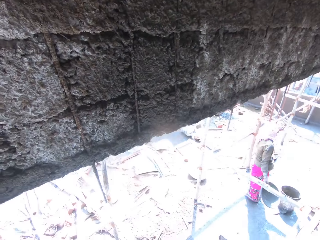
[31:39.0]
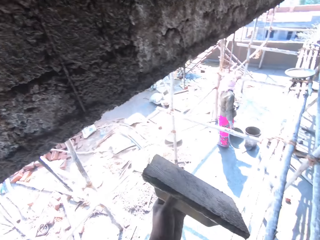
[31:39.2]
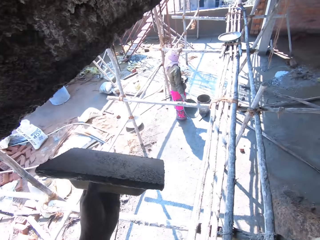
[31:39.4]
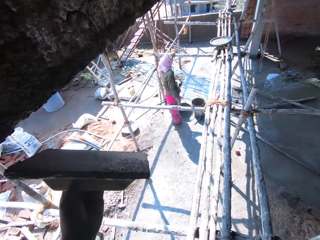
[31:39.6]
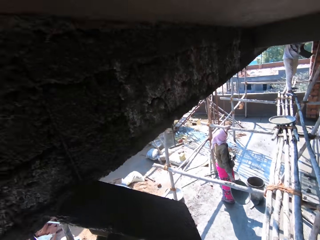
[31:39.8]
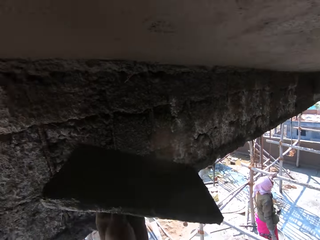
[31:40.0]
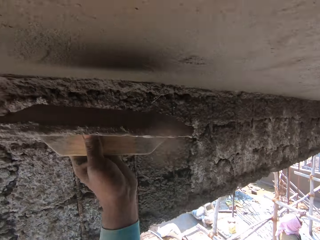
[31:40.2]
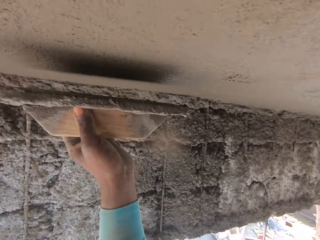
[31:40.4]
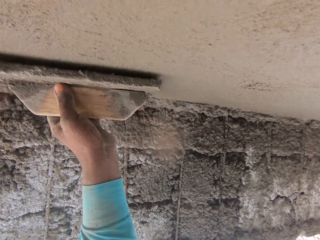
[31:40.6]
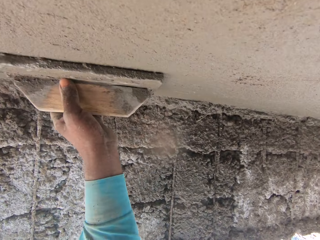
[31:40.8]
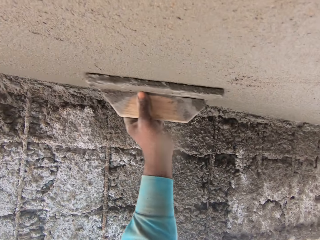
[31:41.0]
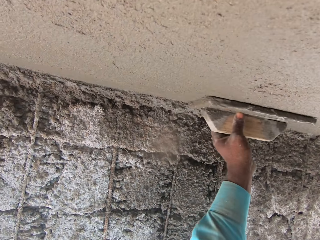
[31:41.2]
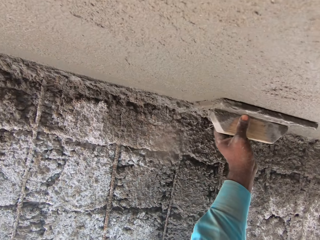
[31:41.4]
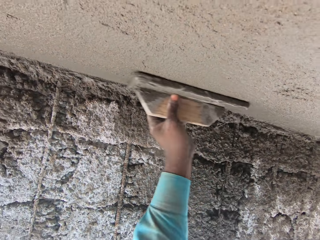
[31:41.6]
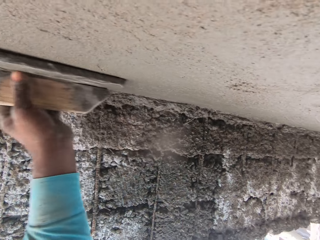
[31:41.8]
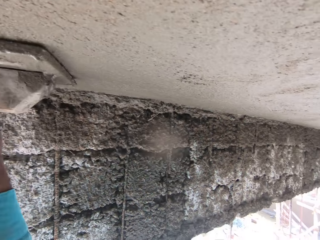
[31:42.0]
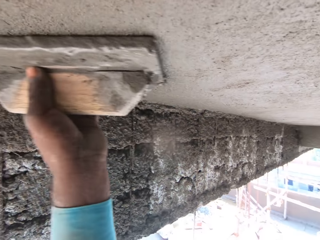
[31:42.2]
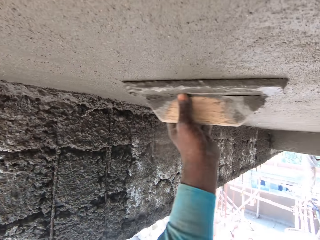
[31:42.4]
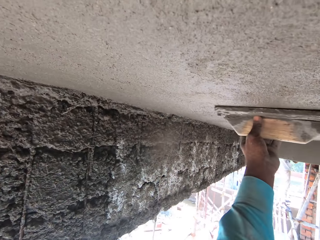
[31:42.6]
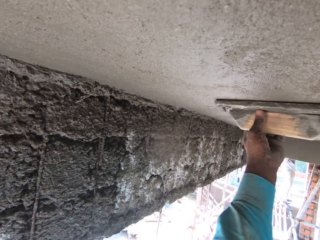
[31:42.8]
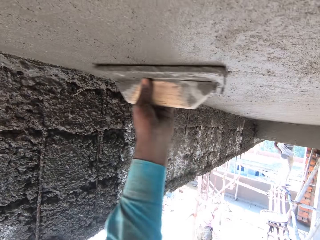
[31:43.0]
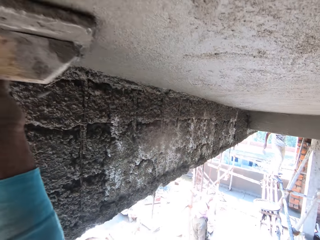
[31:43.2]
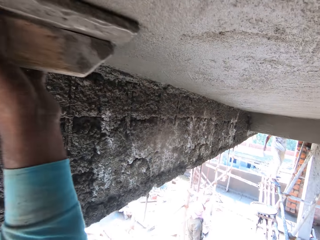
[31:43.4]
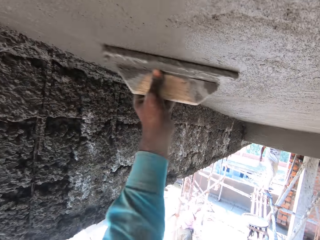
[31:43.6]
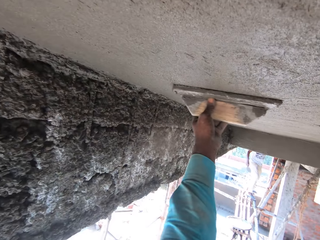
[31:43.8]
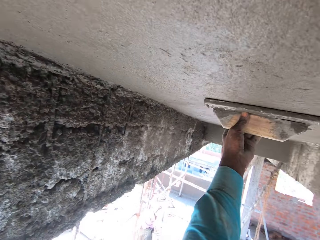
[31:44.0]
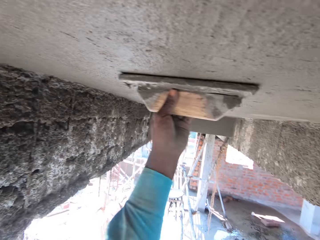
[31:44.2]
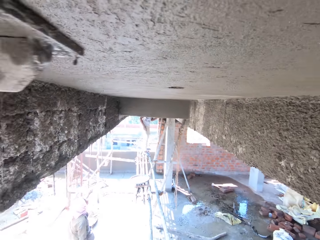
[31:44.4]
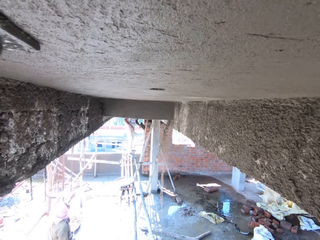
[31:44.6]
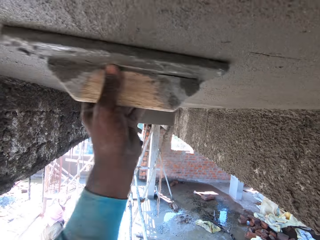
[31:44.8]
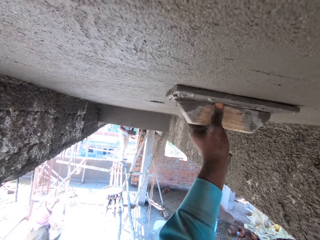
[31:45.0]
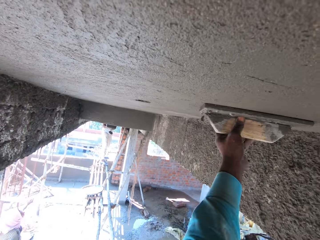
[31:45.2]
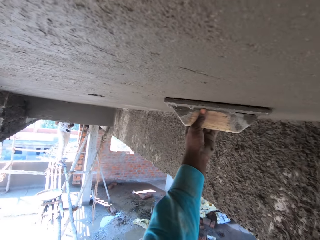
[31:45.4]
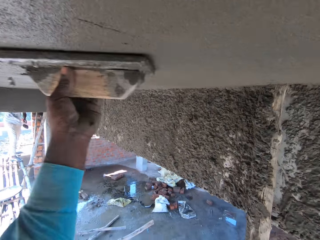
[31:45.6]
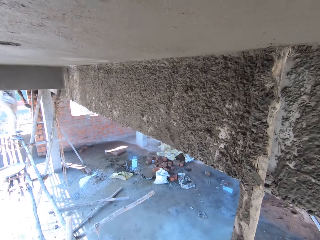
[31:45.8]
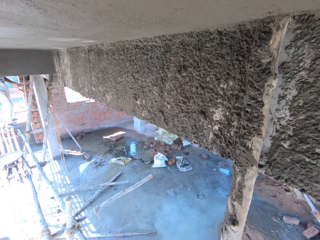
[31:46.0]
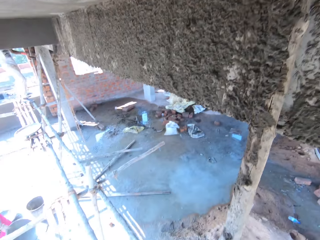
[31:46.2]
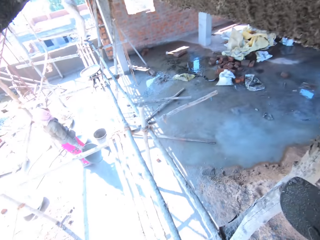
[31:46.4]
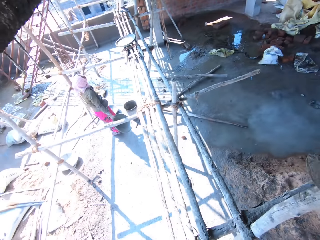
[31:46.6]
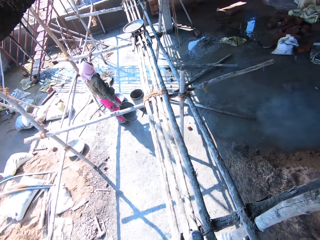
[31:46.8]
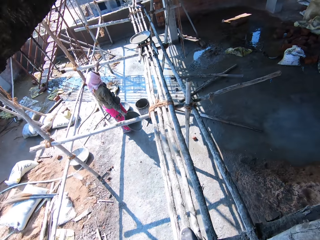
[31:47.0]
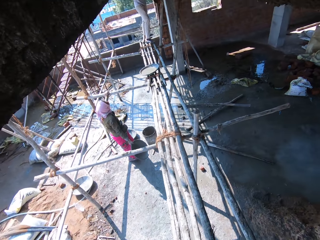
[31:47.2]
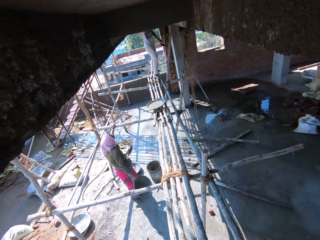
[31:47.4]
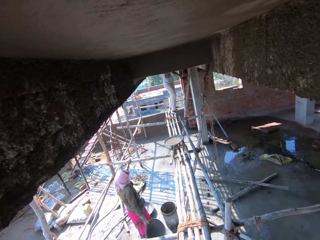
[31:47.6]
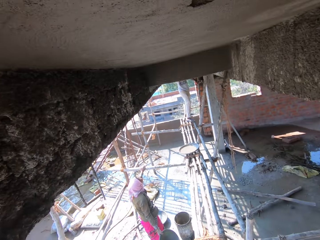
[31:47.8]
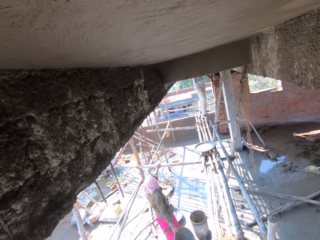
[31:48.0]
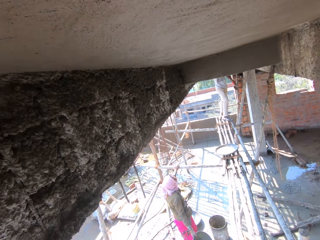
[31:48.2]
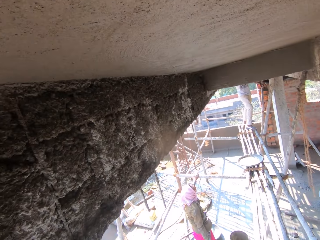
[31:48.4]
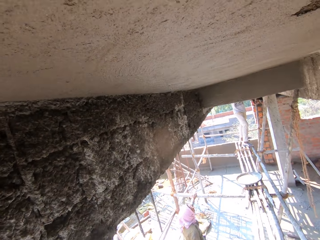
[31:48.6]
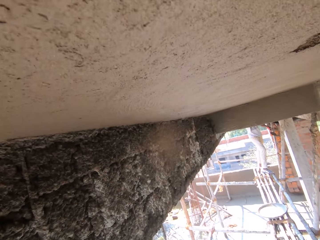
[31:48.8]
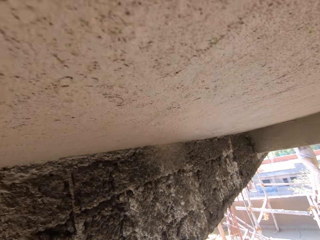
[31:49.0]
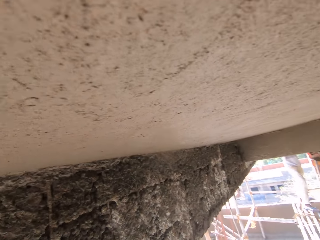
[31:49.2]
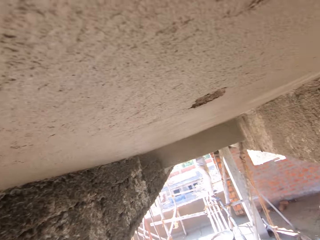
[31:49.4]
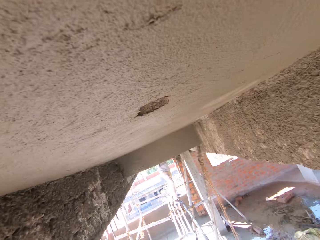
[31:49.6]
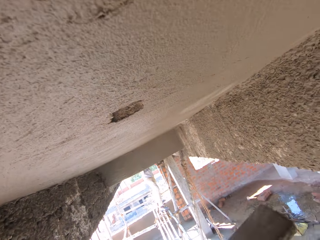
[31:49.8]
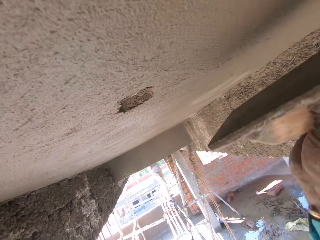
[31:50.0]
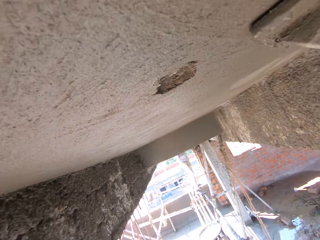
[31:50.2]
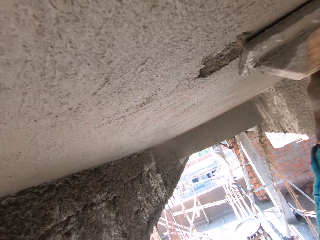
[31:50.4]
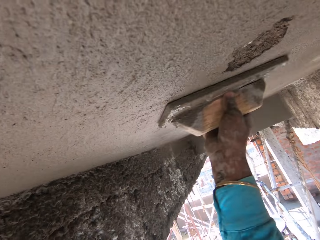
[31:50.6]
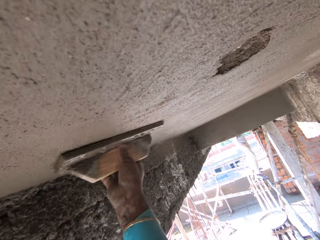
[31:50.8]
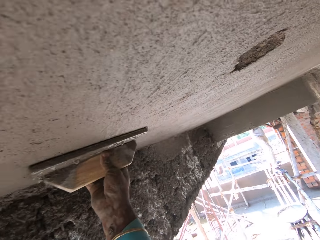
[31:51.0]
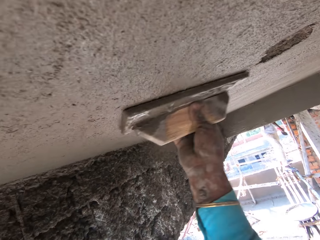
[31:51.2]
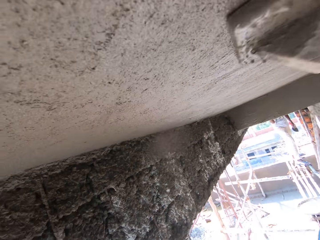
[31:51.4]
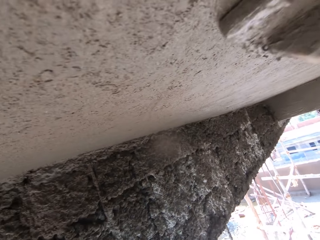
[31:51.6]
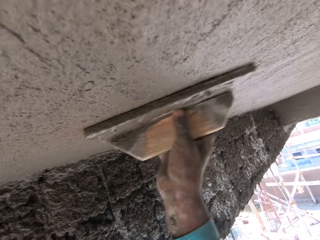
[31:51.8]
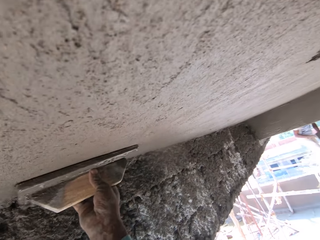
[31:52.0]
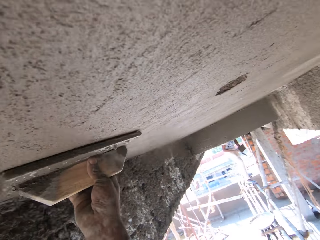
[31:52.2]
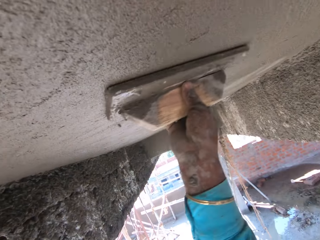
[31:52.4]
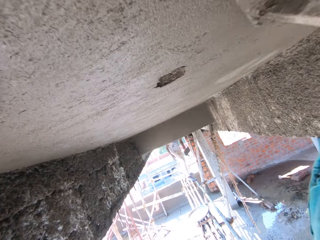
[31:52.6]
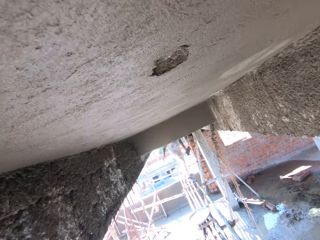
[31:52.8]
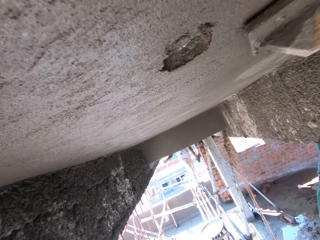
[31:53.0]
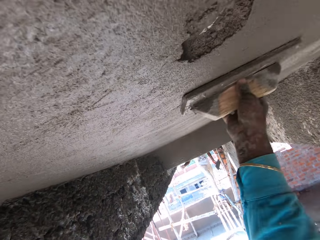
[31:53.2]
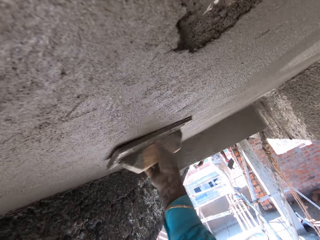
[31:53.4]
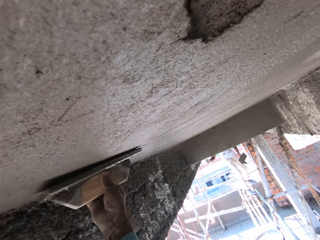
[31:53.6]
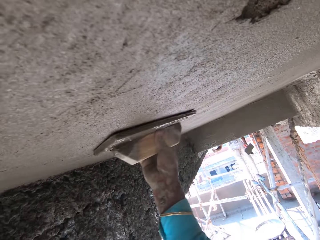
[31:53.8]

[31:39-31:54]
The camera wearer smoothens the wall with his left hand. He looks around. He plasters the ceiling with a wooden plastering trowel.

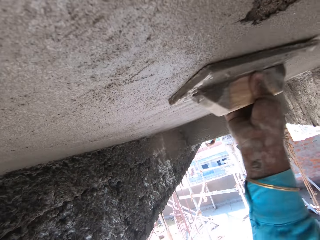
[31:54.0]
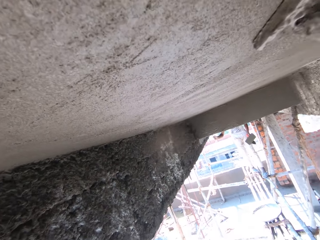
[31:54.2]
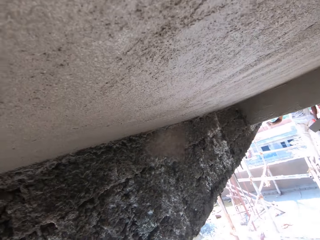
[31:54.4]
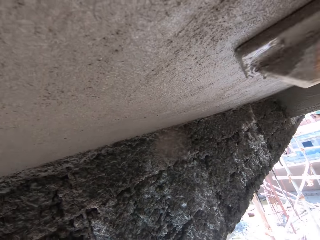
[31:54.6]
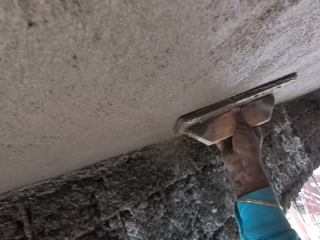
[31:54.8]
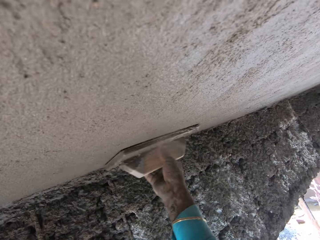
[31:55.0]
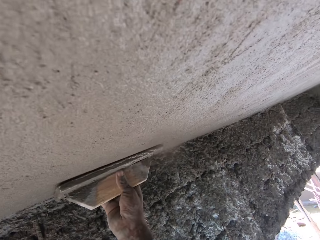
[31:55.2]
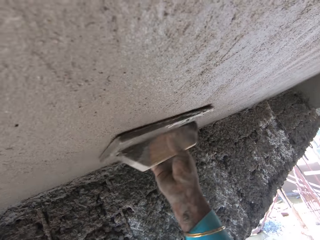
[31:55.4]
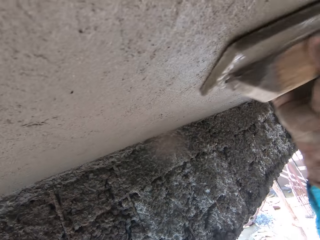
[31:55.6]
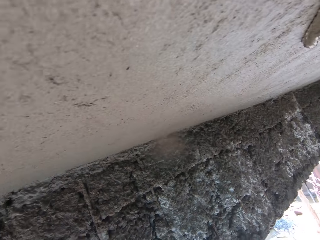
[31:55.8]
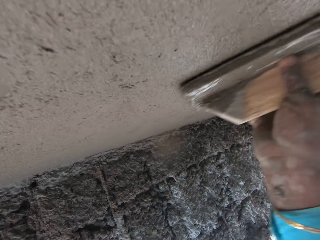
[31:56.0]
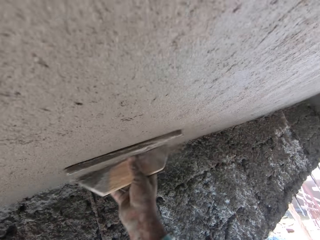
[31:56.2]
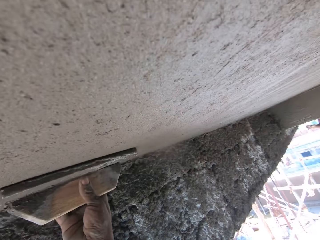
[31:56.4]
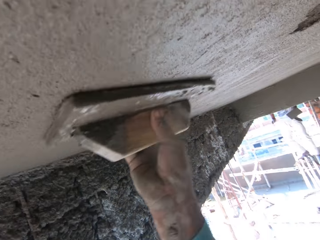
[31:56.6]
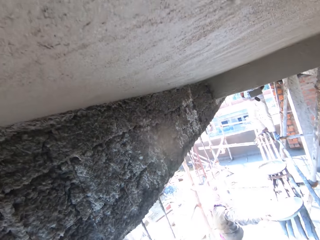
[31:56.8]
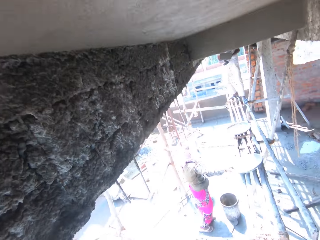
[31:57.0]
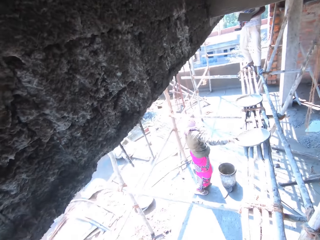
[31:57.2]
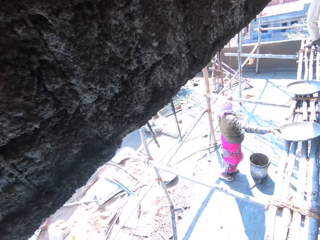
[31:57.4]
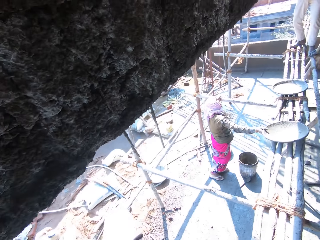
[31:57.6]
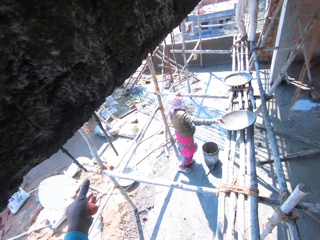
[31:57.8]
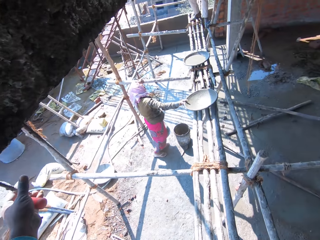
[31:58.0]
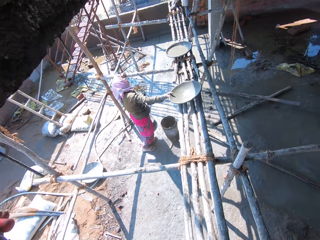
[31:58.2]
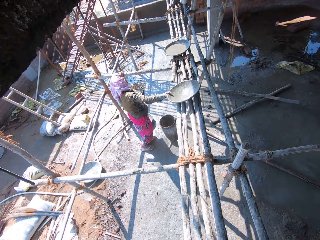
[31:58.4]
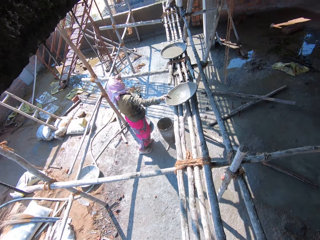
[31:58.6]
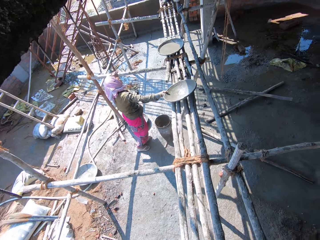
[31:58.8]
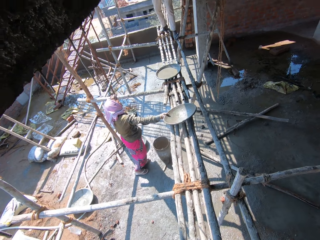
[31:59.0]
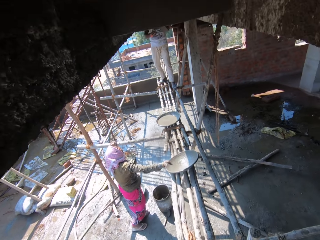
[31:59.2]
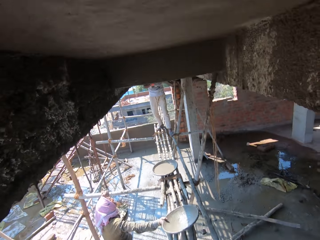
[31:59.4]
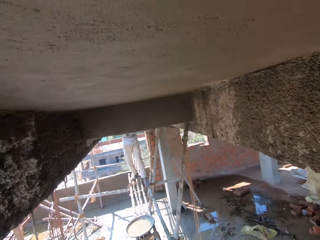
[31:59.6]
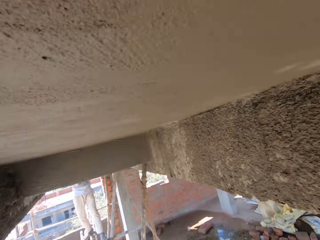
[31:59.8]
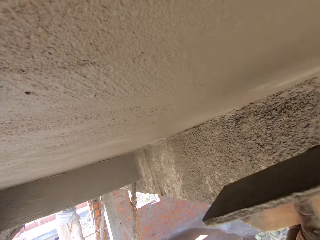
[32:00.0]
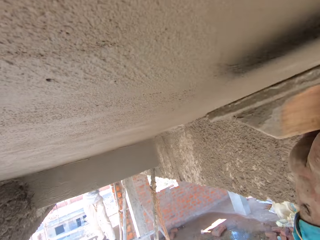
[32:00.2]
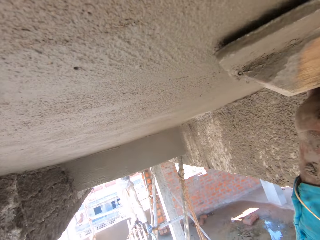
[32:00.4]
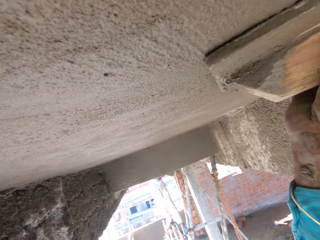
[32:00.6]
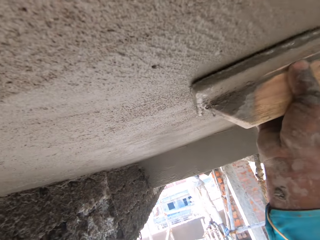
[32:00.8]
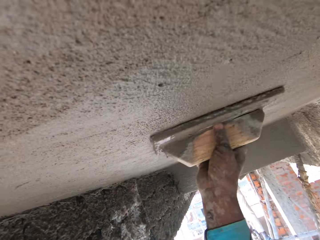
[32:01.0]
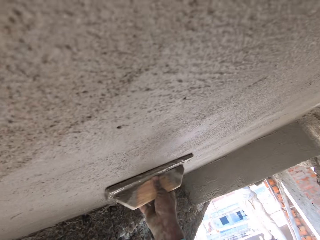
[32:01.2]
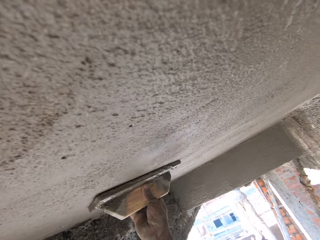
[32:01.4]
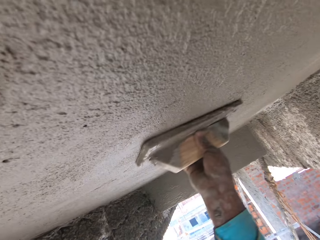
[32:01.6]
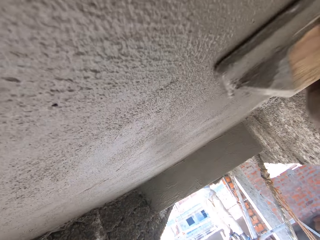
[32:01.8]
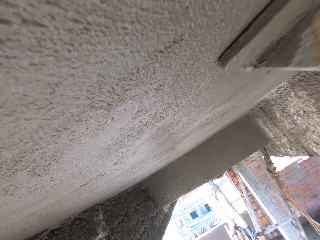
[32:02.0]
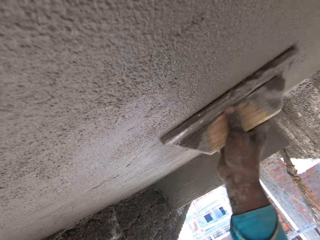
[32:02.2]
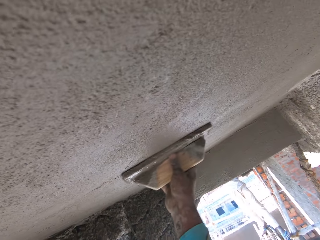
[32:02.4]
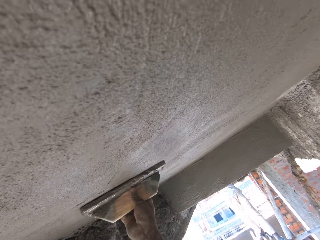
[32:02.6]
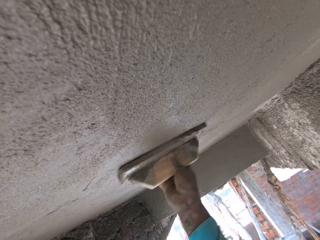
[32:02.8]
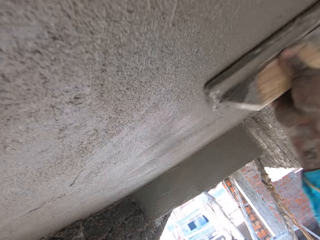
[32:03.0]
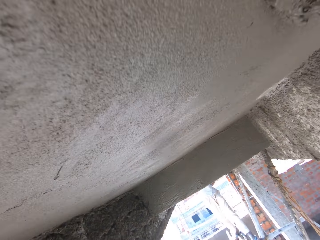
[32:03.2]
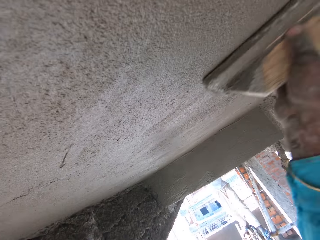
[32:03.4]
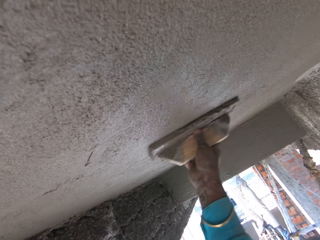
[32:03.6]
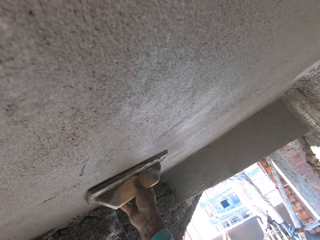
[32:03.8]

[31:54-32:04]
The camera wearer looks around. They plaster the ceiling with the wooden plastering trowel.
